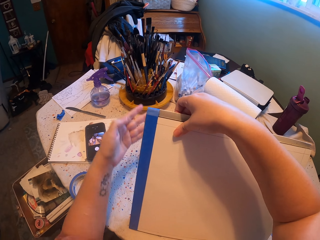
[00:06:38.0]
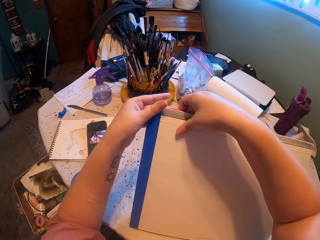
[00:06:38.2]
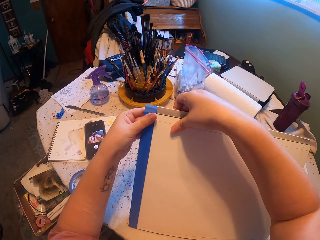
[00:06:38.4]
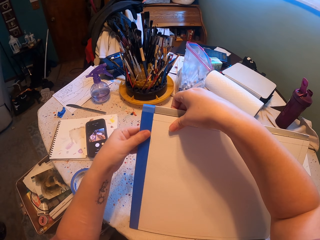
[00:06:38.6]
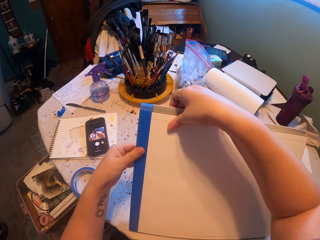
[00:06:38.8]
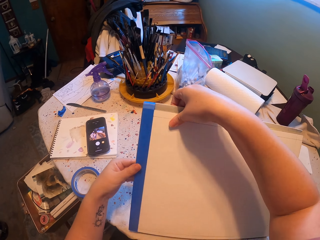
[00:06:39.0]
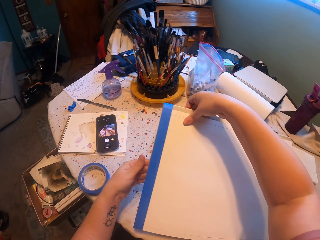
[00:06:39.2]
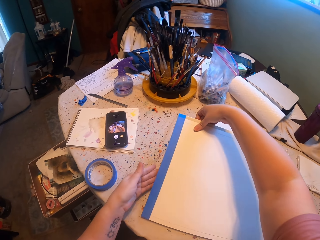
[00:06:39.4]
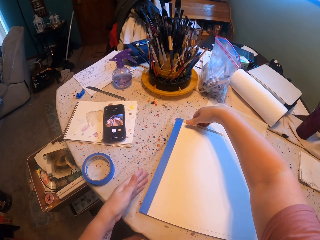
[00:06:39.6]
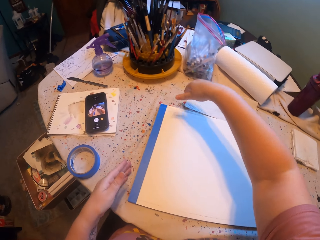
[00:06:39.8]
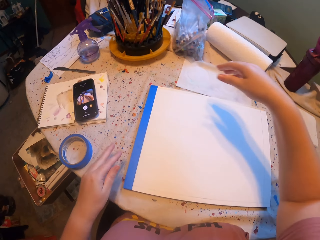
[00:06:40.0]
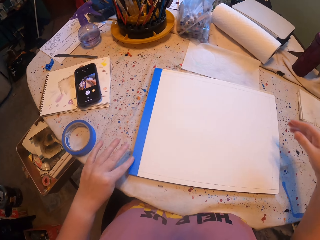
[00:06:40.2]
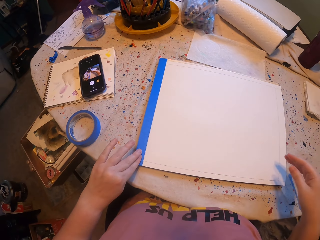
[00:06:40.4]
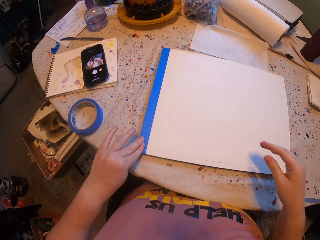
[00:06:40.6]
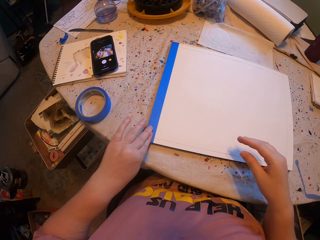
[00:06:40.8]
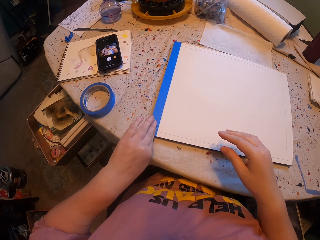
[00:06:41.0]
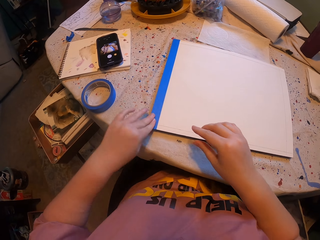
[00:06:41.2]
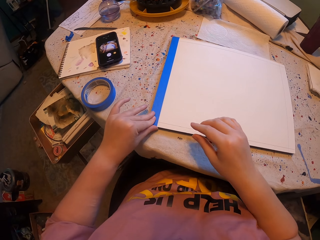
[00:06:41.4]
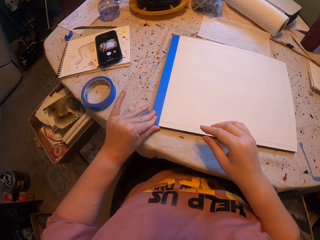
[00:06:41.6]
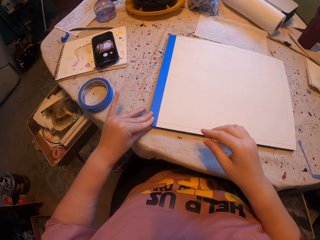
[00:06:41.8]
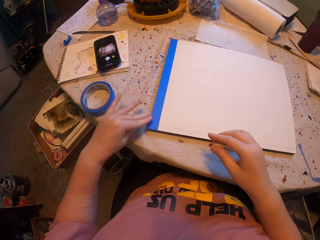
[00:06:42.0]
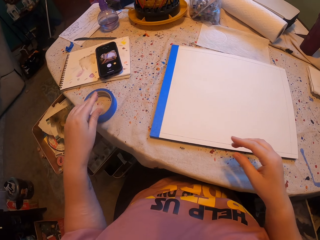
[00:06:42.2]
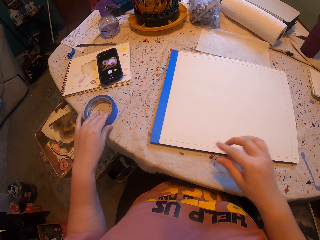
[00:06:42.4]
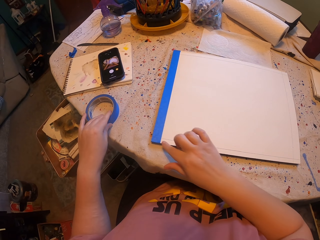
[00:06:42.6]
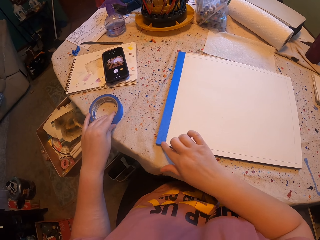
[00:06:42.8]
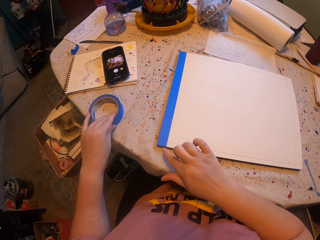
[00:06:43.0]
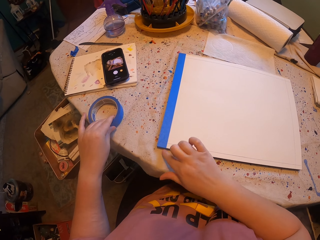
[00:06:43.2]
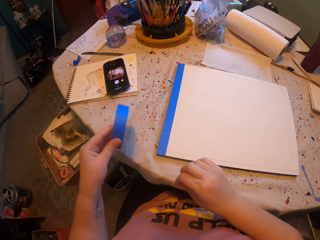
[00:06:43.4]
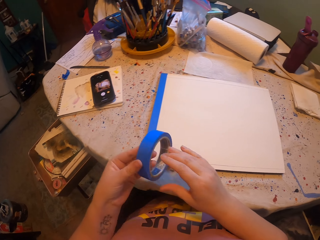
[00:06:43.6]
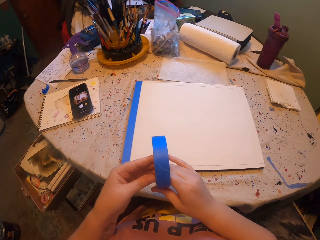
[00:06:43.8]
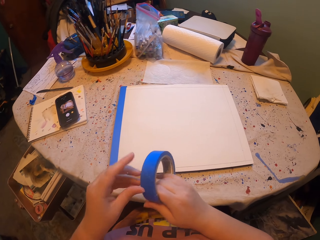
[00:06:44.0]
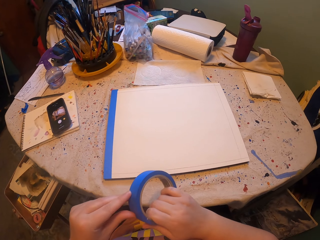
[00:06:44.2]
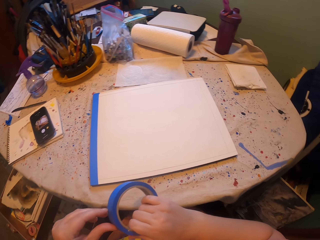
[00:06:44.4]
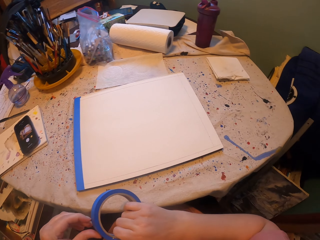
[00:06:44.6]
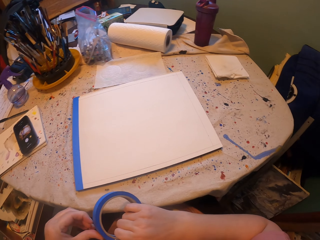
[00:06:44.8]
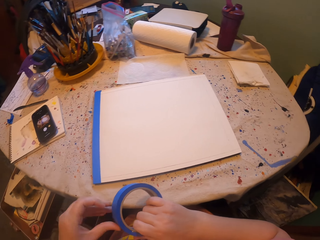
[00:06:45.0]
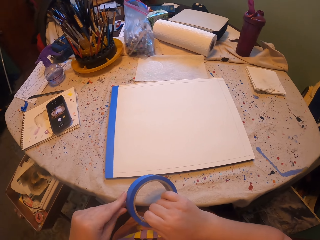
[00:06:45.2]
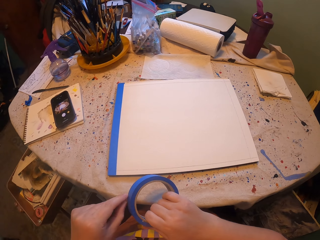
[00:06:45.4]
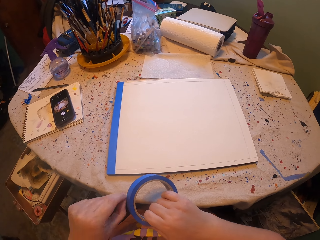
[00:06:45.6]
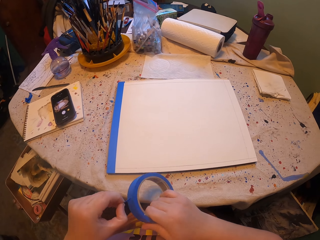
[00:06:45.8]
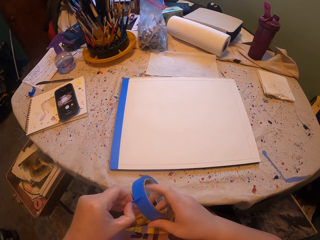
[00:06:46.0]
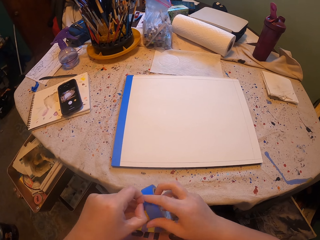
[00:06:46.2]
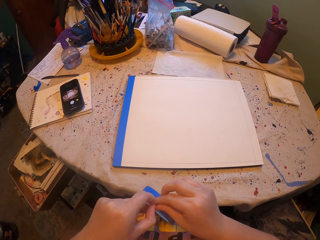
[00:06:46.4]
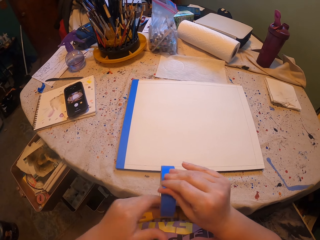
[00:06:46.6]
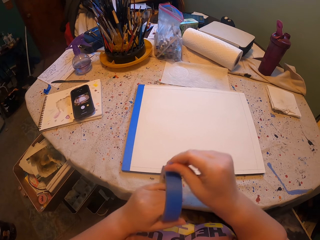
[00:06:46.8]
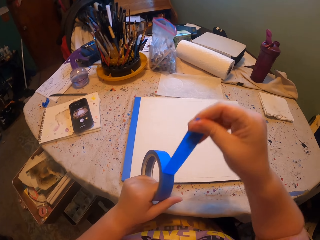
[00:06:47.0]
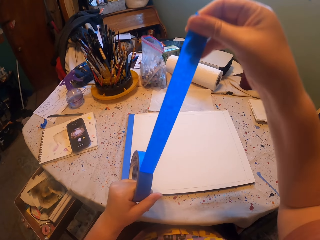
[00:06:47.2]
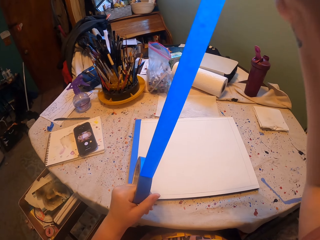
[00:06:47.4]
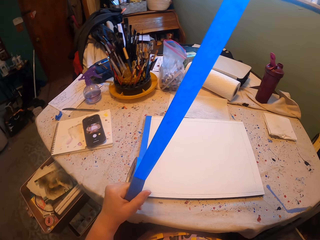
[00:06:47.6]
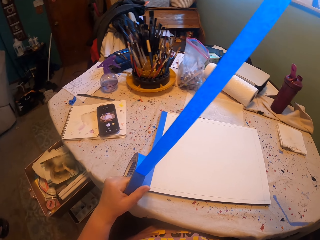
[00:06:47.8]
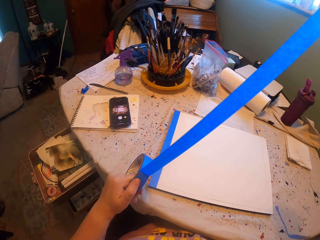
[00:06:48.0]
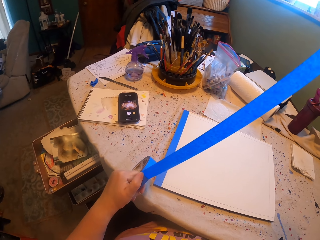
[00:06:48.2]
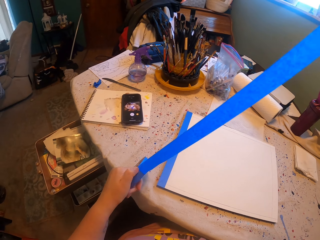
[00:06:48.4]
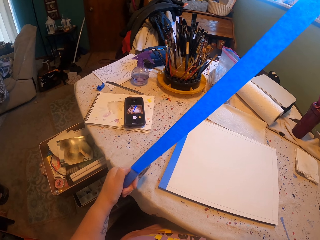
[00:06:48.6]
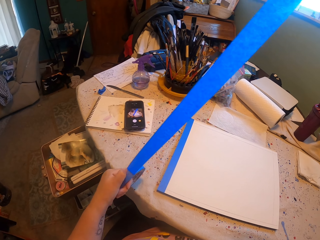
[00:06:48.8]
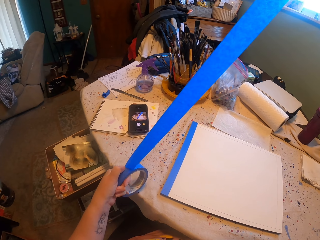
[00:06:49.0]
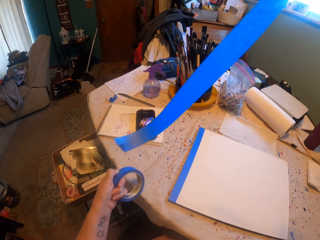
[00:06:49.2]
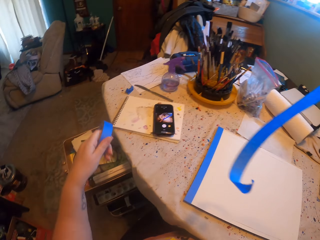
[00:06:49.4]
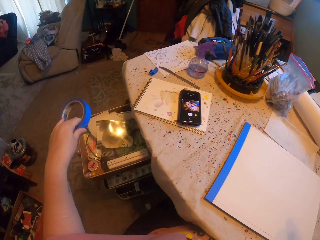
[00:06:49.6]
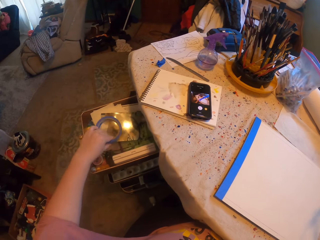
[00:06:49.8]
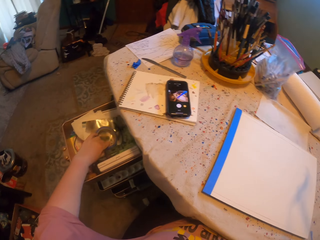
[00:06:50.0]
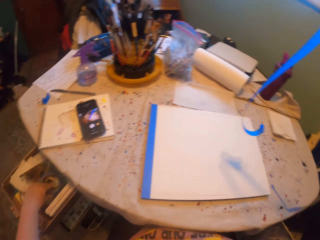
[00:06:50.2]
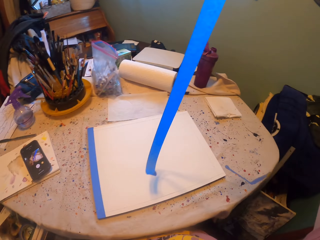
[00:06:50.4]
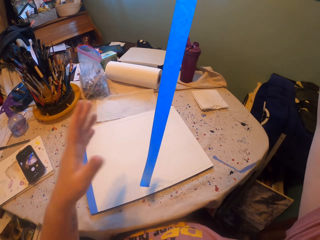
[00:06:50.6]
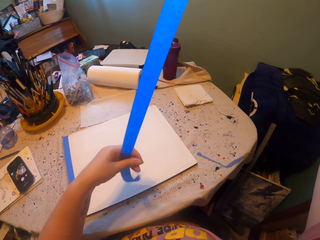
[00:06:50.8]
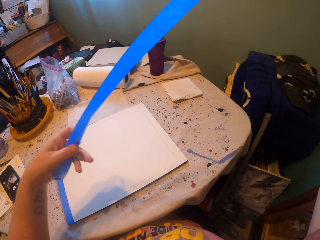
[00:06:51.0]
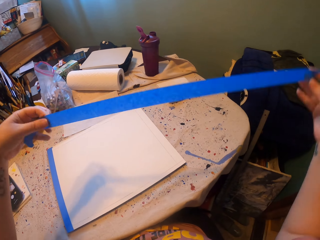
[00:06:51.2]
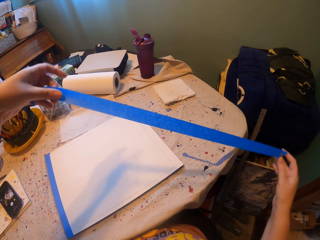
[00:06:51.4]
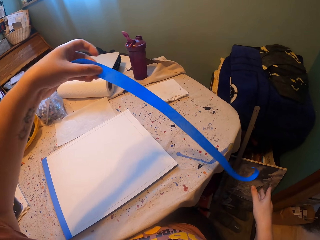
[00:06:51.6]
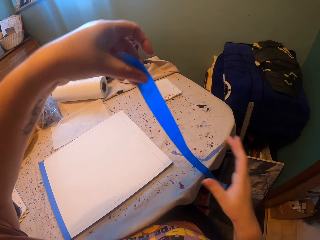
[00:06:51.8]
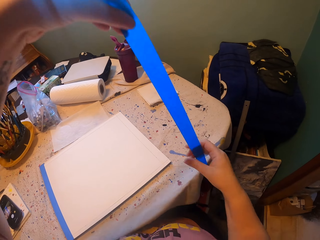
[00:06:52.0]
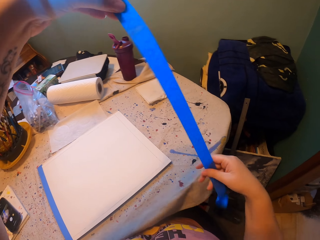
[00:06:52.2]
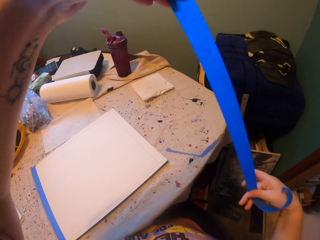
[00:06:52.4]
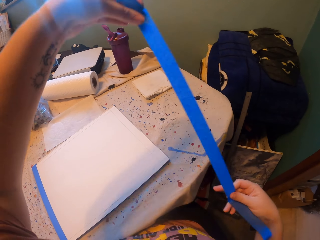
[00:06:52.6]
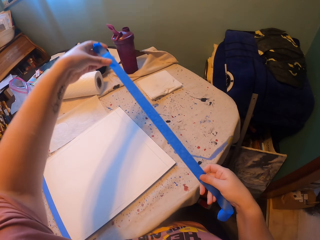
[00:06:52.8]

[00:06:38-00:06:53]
The camera wearer tucks the tape under the paper and the board. They smear the tape behind. They drop the board and the paper with the right hand. They smear the tape with the left hand. They pick the sole tape from the table with the left hand. They pull the tape with the left hand. They pull the tape with the right hand. They pull the tape with the right hand again. They cut the tape off. They put the sole tape in the drawer. They hold the tape with both hands.

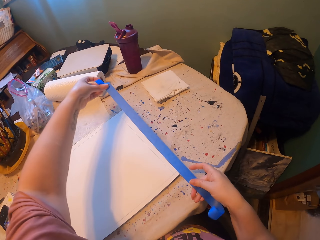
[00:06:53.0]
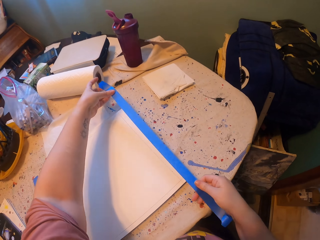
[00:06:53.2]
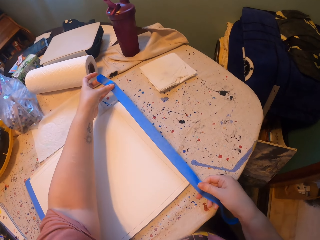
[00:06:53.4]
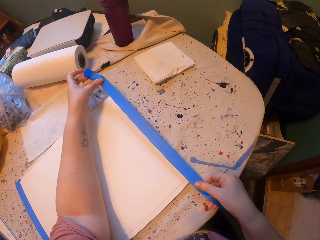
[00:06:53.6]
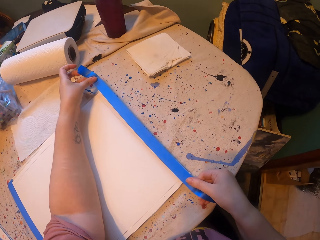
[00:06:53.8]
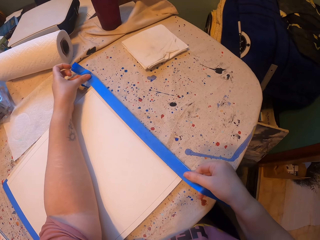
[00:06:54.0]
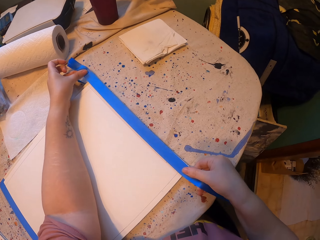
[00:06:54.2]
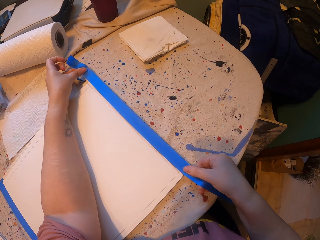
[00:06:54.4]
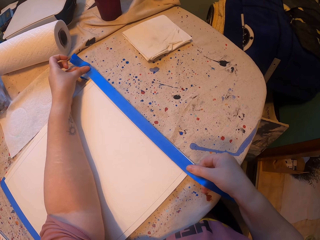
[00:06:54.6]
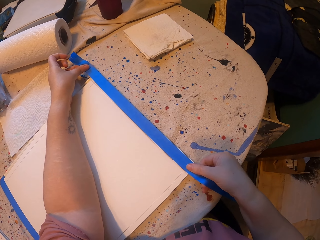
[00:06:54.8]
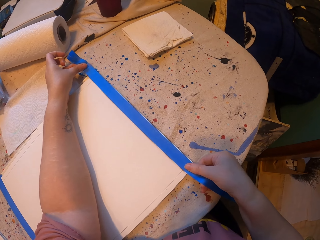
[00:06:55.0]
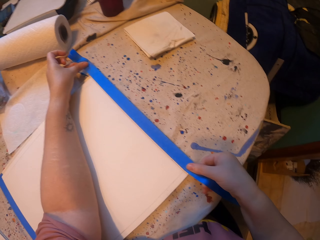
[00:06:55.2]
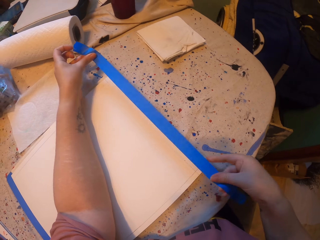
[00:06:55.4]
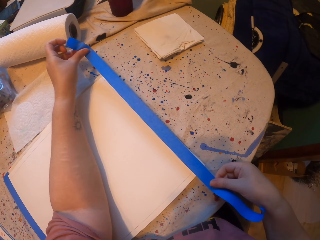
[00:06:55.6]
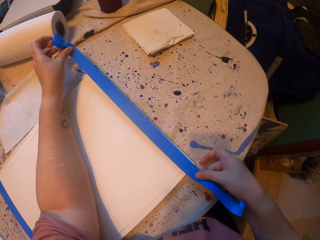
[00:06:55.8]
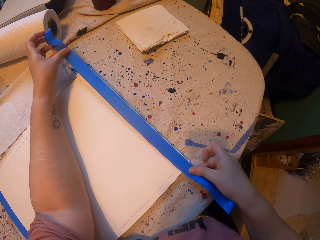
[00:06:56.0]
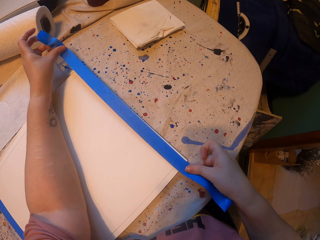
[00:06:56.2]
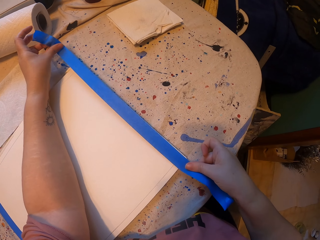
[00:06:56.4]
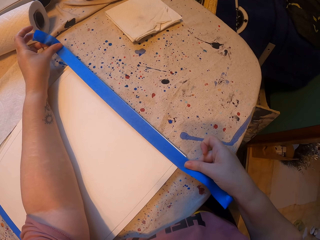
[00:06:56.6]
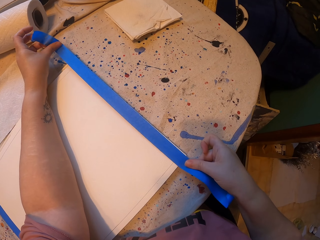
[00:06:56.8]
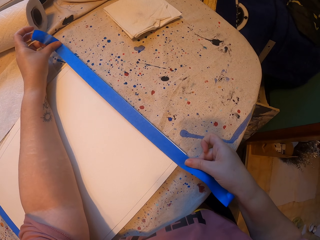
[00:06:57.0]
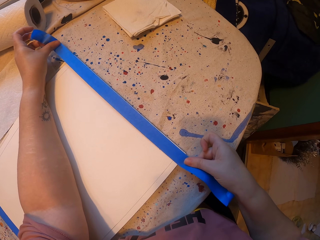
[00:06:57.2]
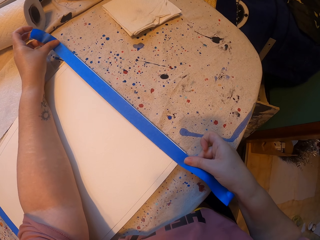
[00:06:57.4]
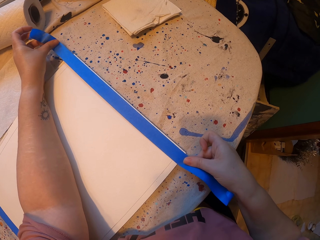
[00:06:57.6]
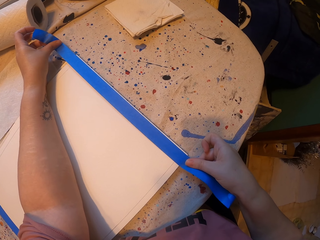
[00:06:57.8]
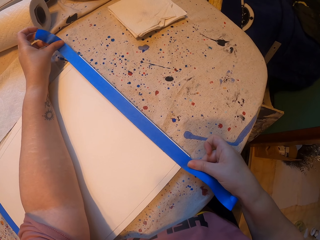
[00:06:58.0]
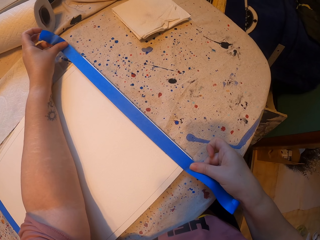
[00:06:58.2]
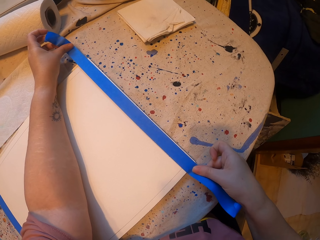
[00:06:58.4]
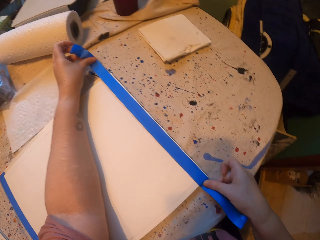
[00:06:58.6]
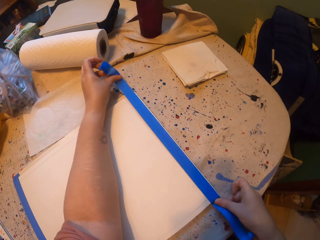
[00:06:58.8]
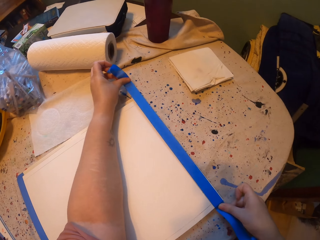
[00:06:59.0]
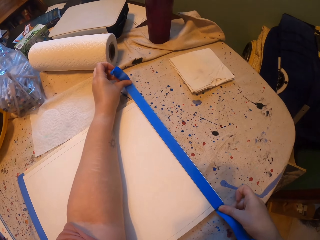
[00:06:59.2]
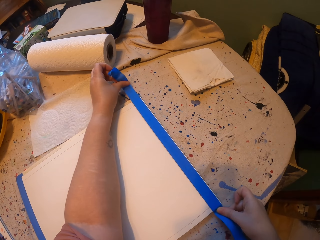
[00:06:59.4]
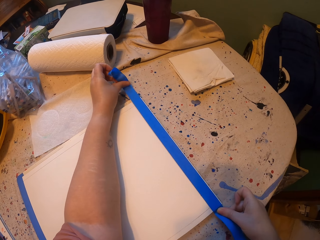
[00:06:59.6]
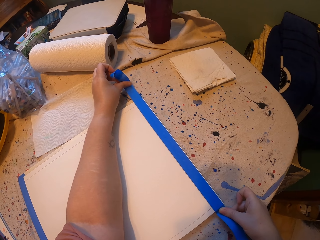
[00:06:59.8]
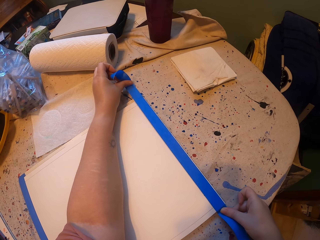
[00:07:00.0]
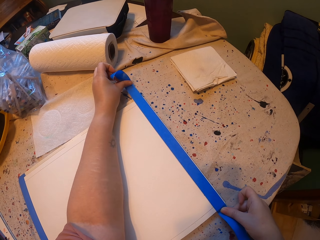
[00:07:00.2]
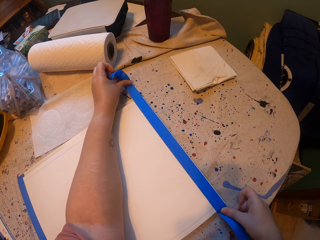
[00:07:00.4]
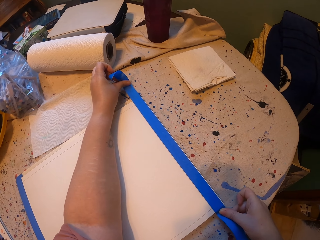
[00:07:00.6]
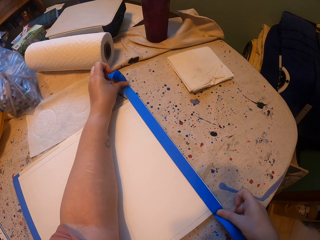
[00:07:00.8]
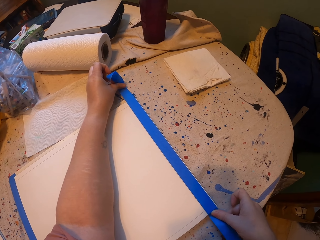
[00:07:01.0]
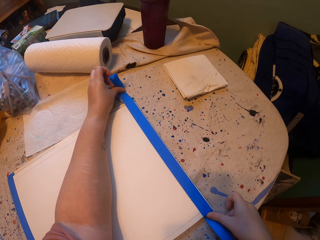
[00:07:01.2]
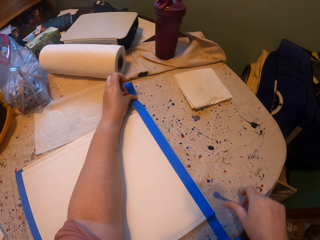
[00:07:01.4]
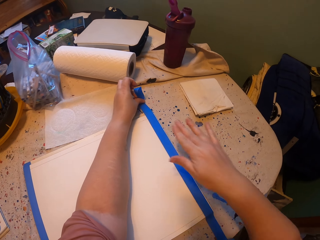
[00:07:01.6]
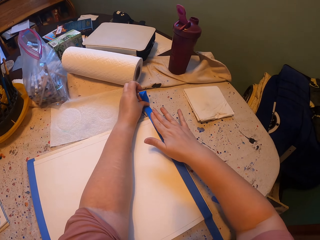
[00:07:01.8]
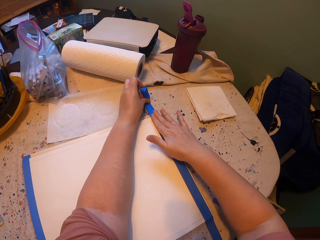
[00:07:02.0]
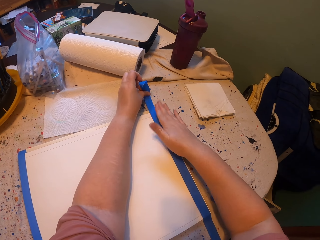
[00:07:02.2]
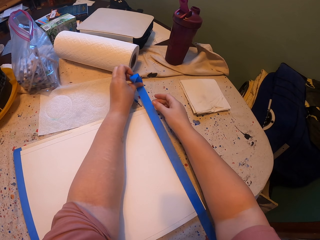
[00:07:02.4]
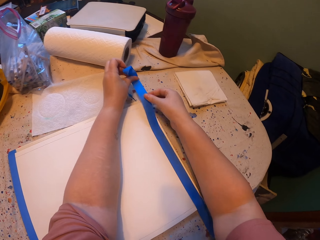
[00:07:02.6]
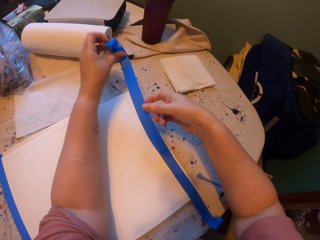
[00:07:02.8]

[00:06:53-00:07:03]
The camera wearer places the tape on the paper. They place the tape on the paper repeatedly.
